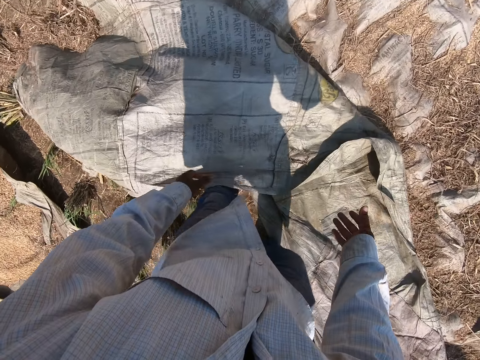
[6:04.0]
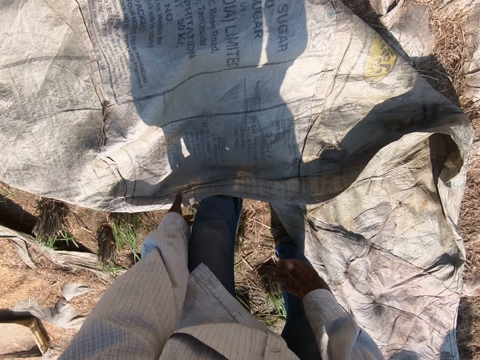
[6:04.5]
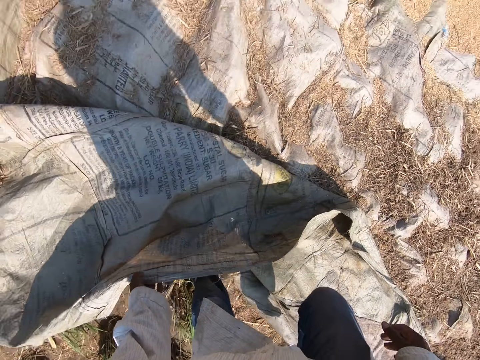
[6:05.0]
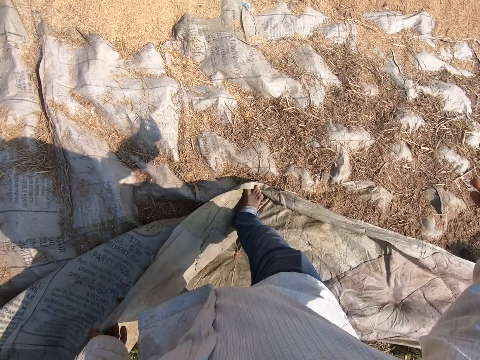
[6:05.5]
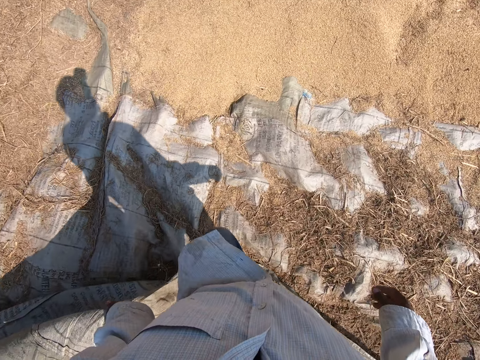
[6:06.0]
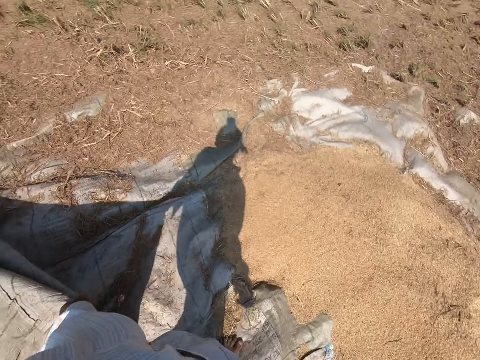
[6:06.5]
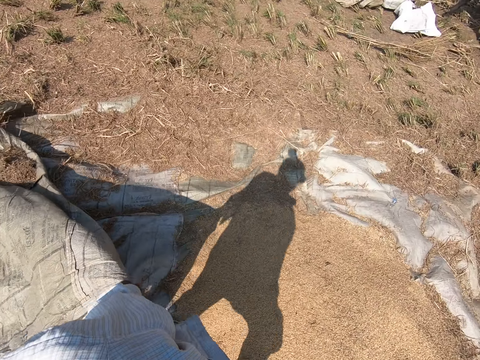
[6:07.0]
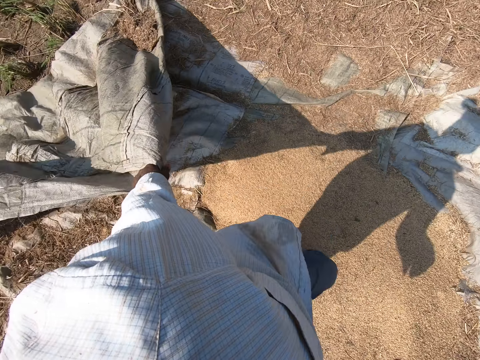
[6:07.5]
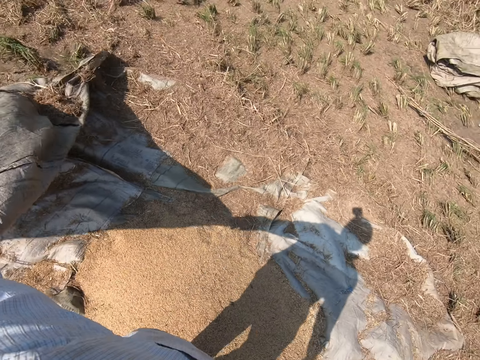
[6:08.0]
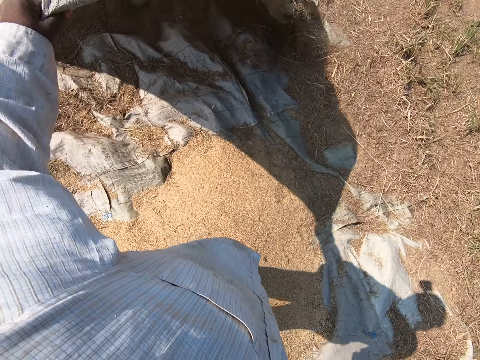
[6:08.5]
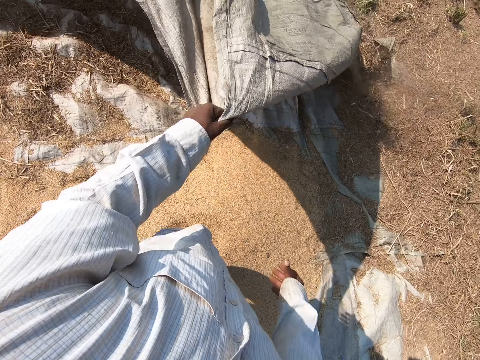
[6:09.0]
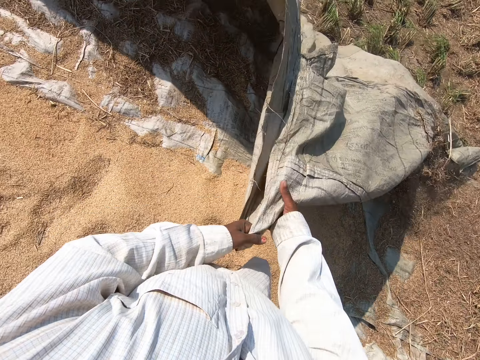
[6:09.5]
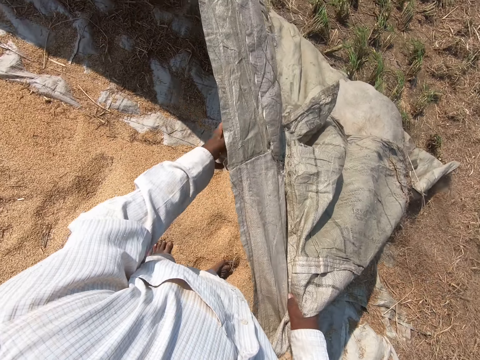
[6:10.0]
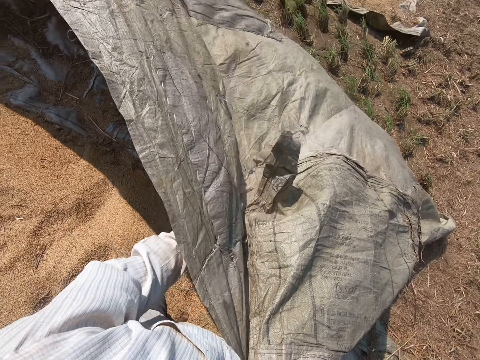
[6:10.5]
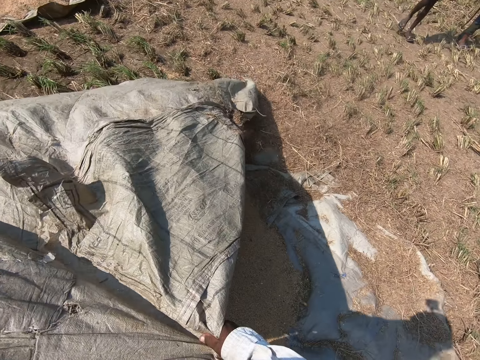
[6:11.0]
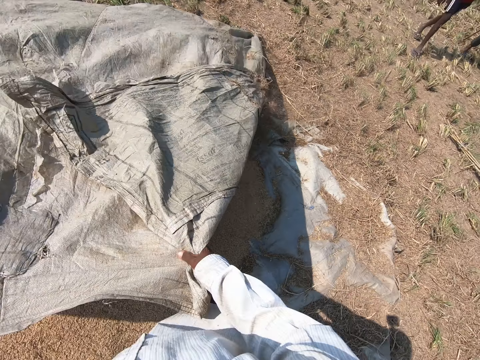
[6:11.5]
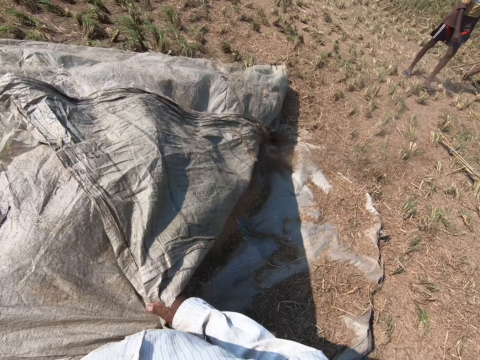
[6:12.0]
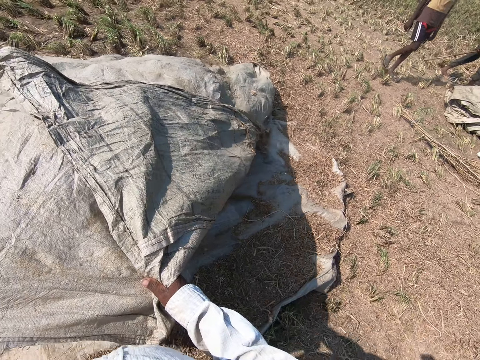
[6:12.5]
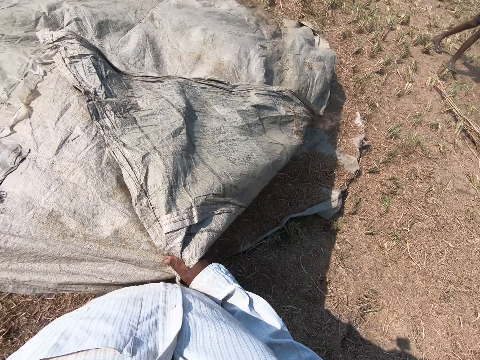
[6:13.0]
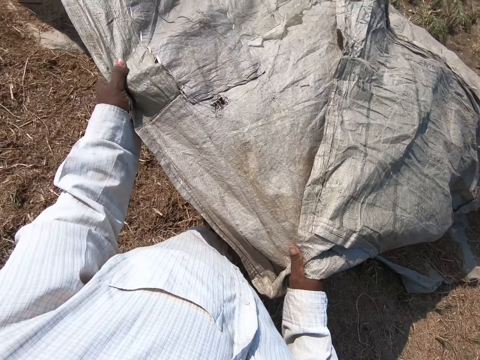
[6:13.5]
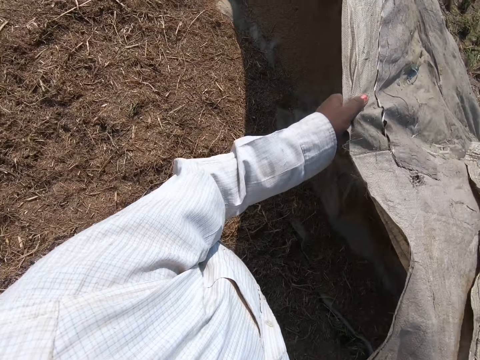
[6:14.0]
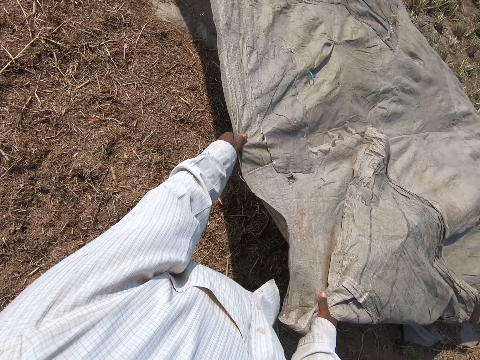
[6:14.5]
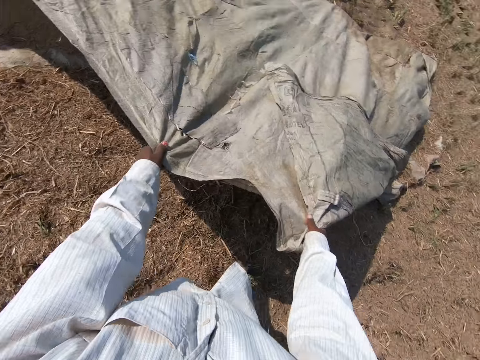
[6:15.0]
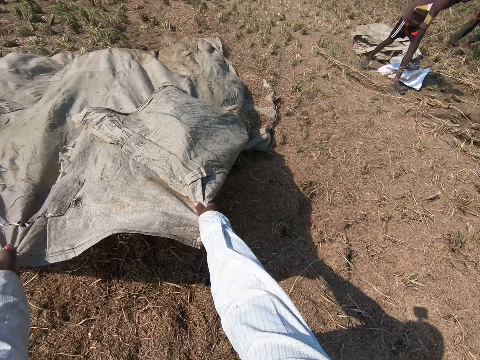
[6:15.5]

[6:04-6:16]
The camera wearer walks forward. They pull the sack. A man walks by. Another man walks by.

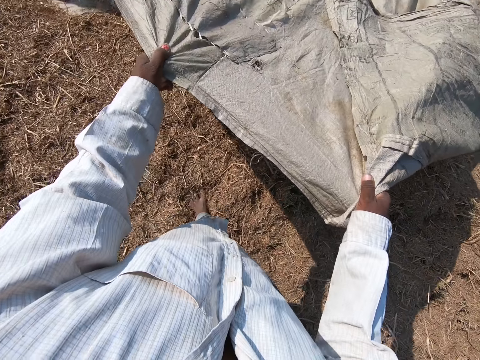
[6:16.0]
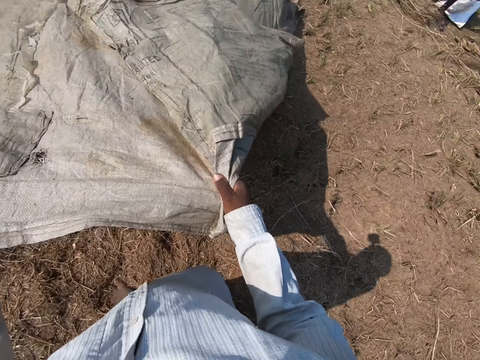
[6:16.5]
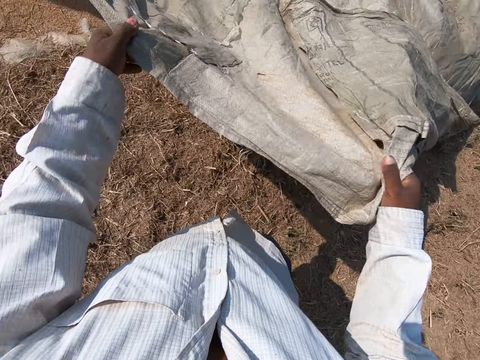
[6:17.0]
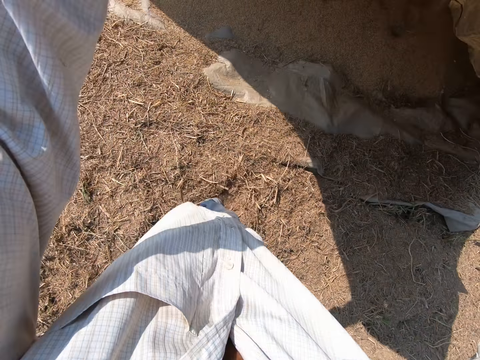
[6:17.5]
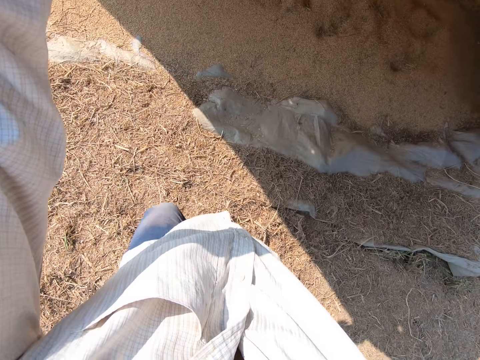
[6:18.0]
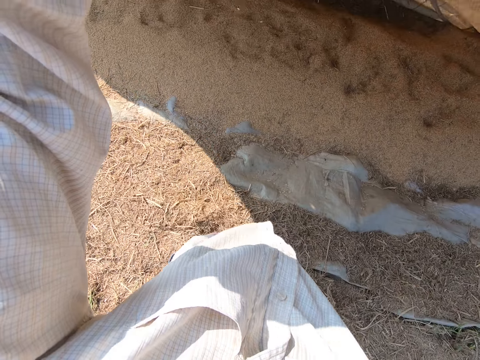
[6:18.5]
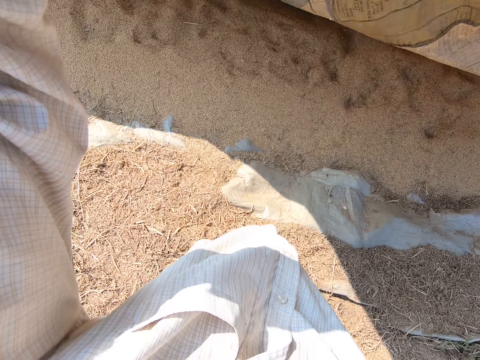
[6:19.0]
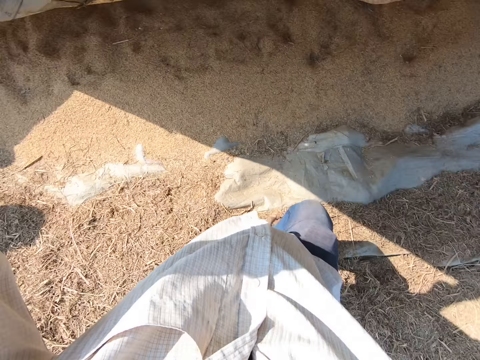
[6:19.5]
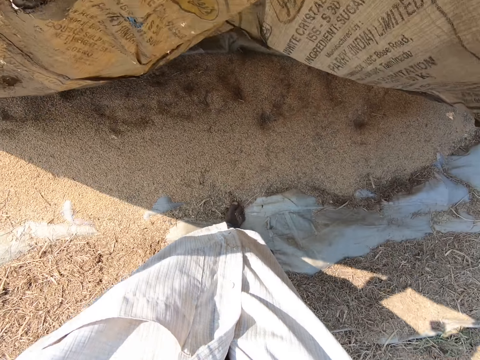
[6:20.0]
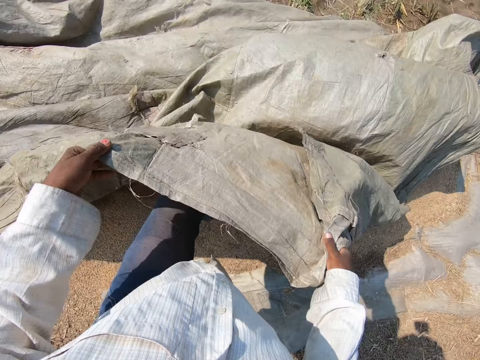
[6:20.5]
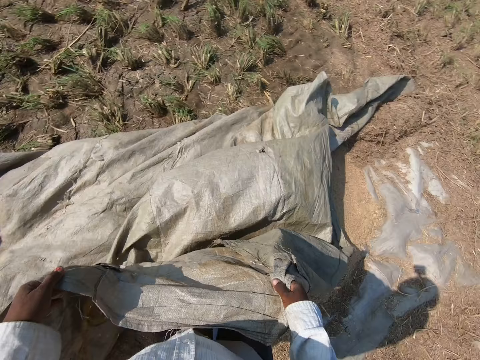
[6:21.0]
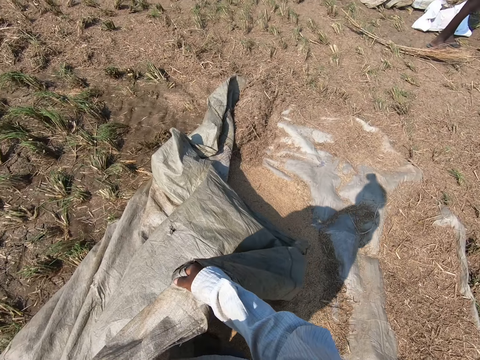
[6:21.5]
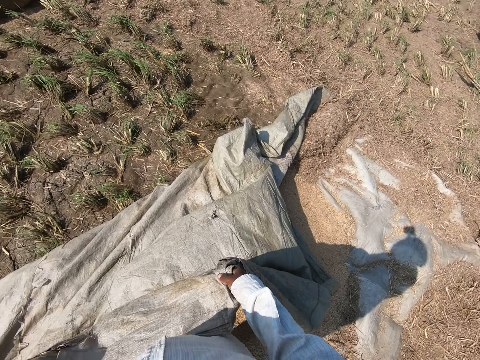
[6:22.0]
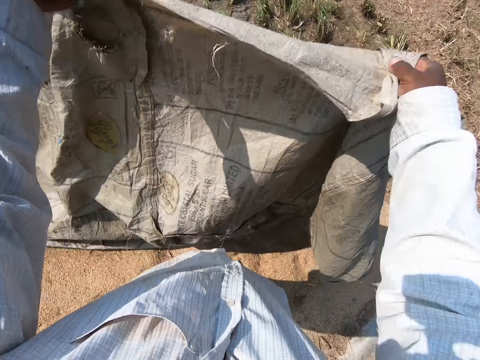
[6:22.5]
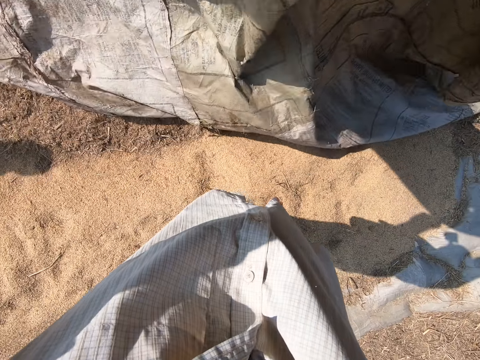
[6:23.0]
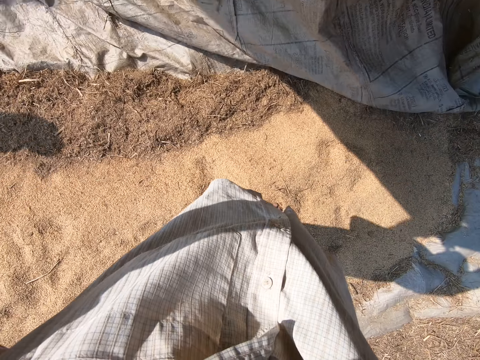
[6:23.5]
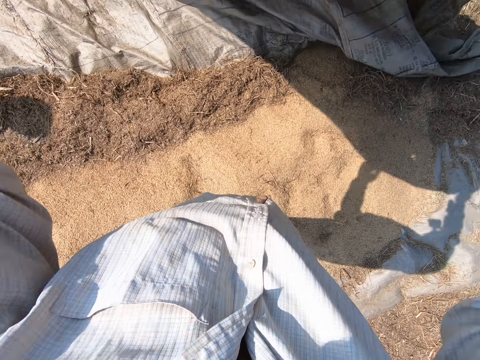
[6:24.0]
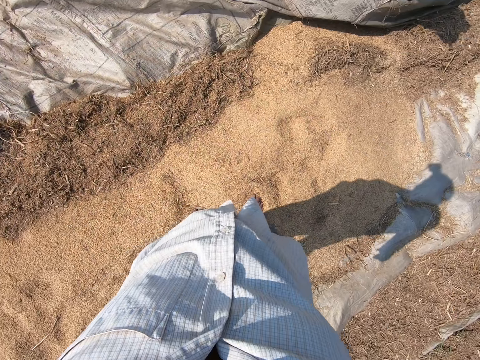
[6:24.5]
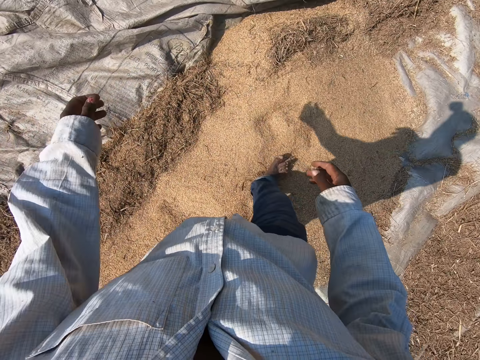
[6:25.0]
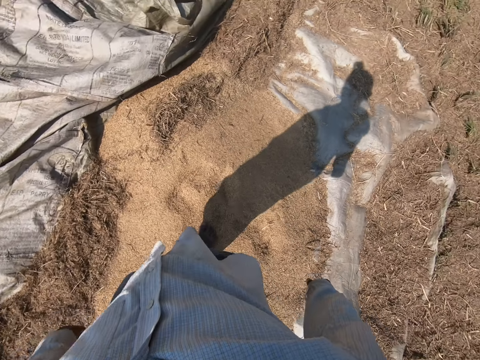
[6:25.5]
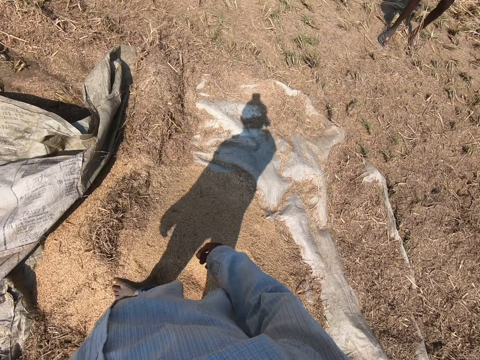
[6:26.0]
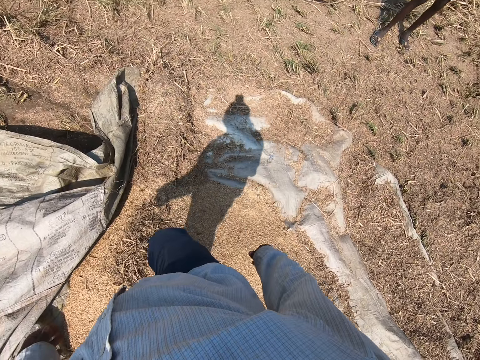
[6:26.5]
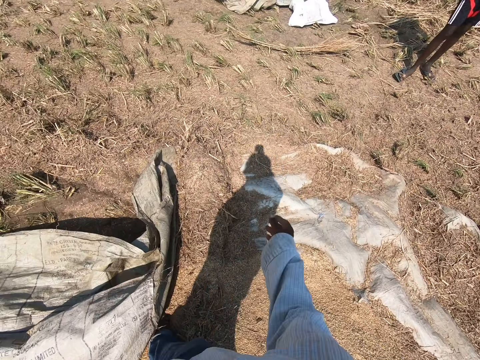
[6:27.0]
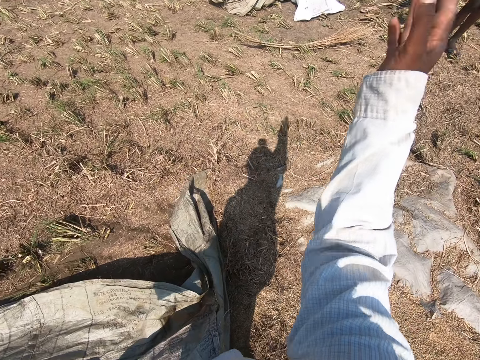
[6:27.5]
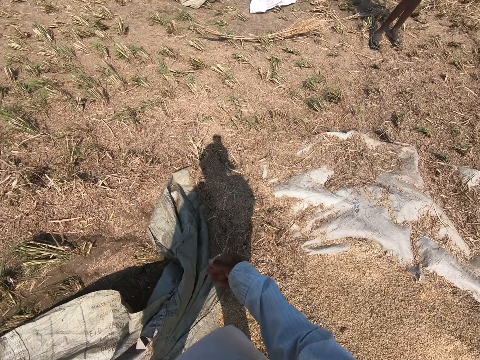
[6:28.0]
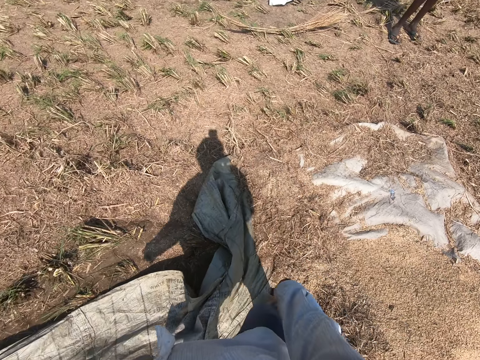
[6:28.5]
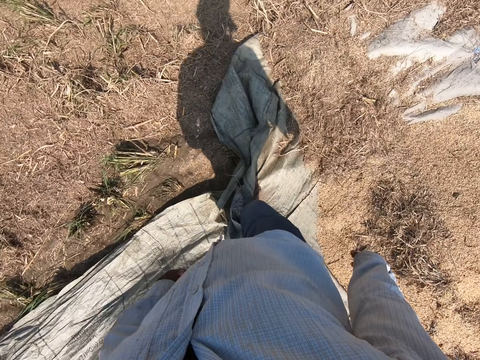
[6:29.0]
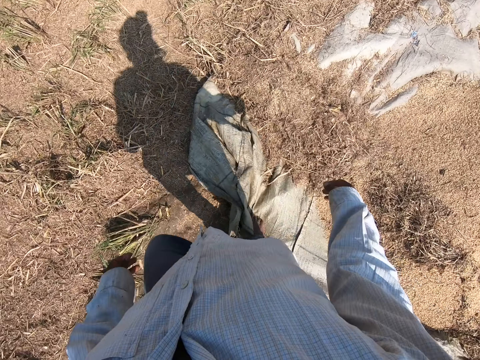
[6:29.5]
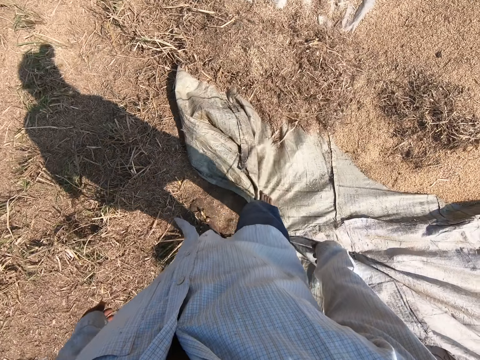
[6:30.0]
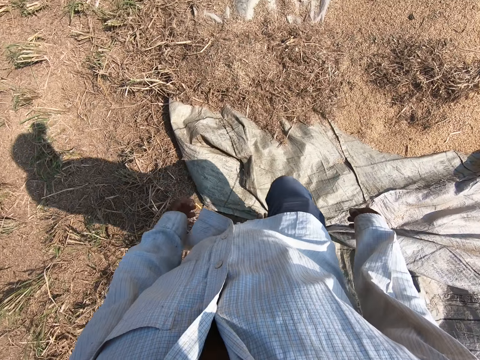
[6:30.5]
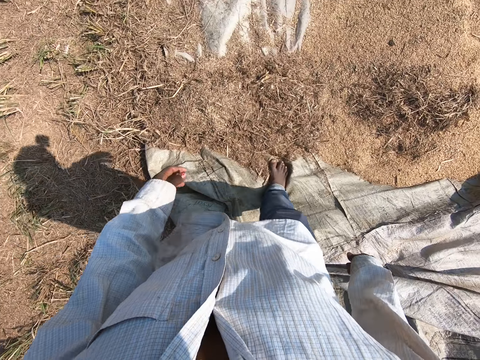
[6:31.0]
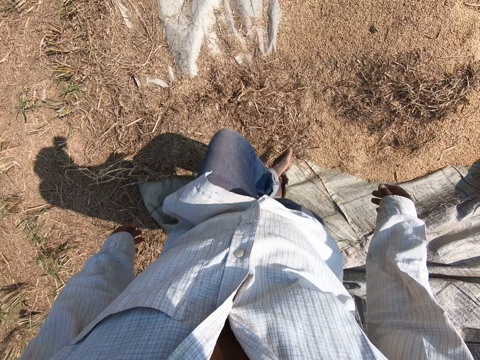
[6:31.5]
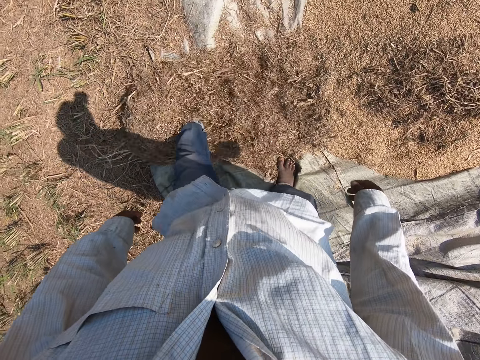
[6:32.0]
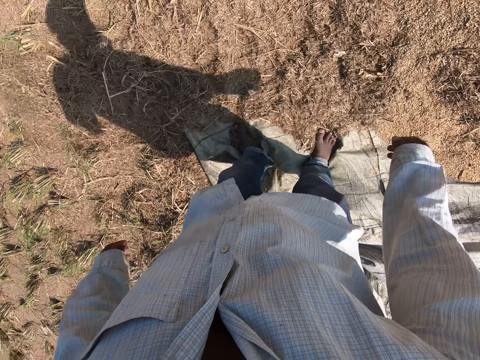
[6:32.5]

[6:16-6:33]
The camera wearer drags the sack. He holds up the sack and walks forward. He raises the sack up. He drops the sack. He walks to the right. He raises his hand. He talks. He spreads something with the legs.
